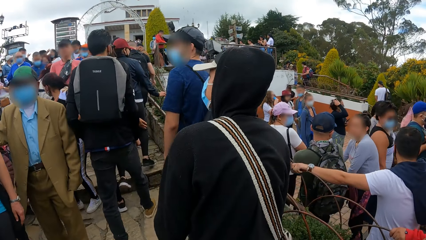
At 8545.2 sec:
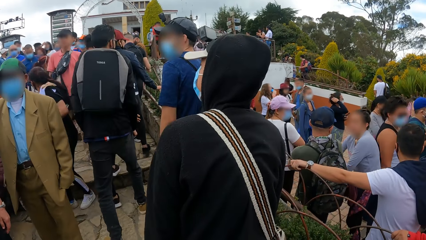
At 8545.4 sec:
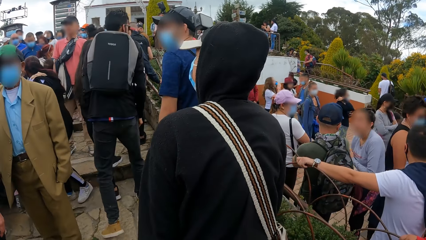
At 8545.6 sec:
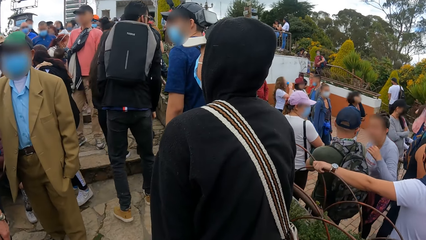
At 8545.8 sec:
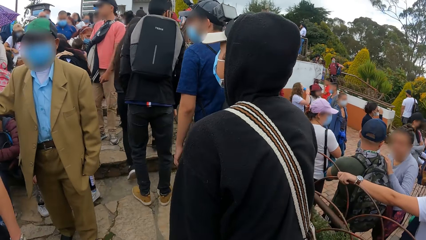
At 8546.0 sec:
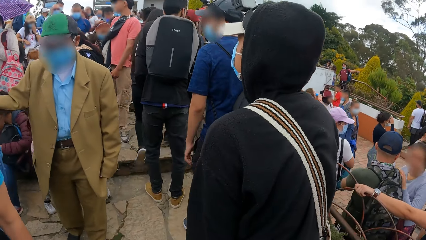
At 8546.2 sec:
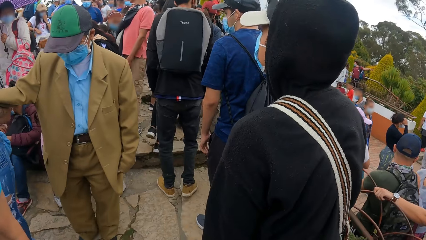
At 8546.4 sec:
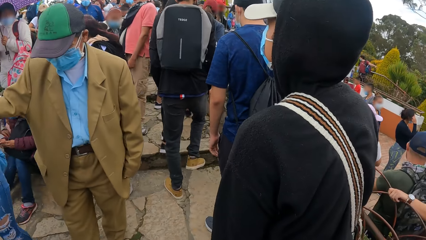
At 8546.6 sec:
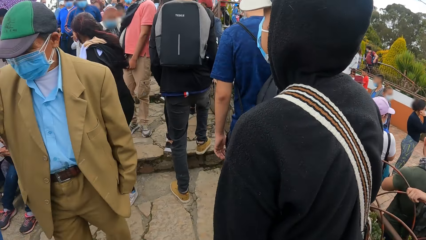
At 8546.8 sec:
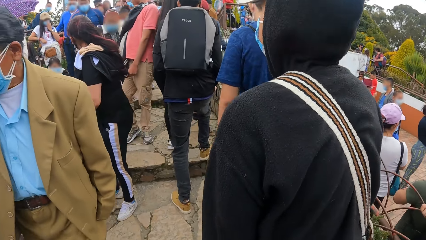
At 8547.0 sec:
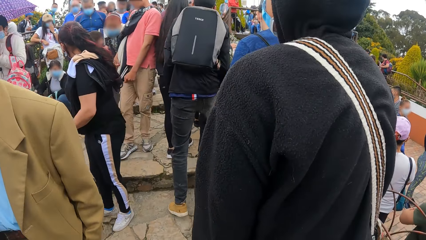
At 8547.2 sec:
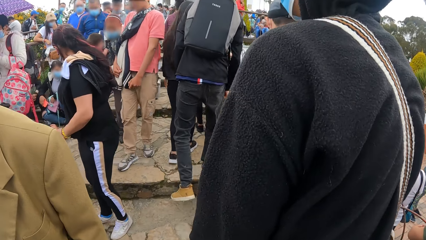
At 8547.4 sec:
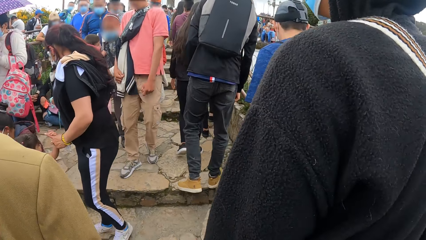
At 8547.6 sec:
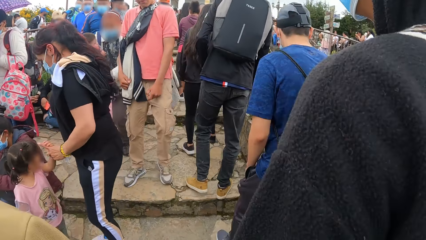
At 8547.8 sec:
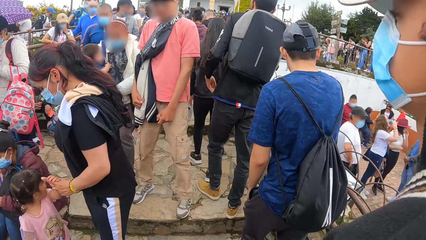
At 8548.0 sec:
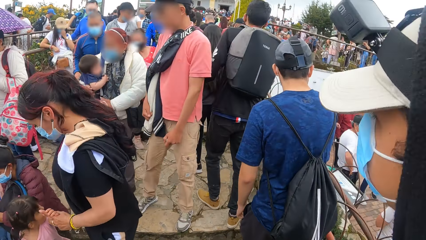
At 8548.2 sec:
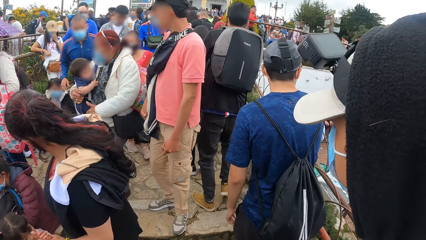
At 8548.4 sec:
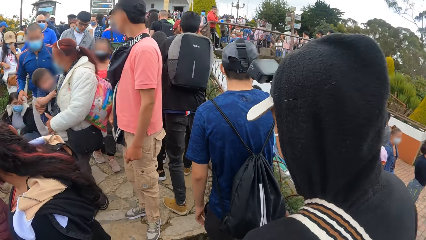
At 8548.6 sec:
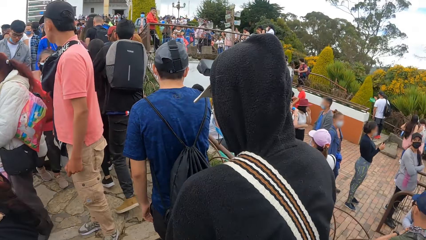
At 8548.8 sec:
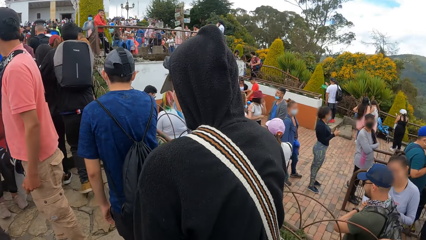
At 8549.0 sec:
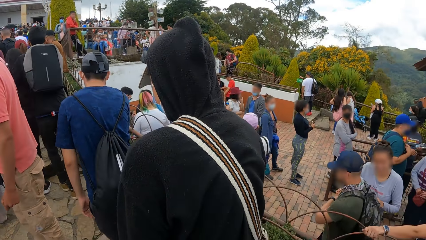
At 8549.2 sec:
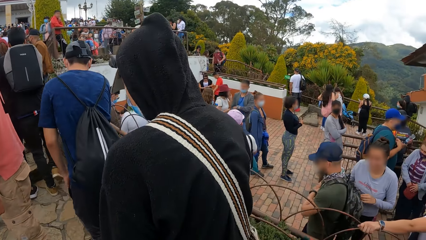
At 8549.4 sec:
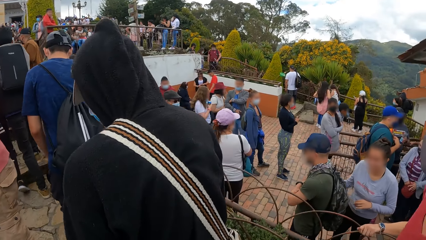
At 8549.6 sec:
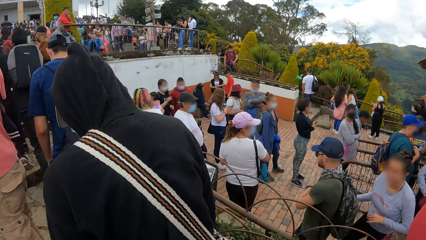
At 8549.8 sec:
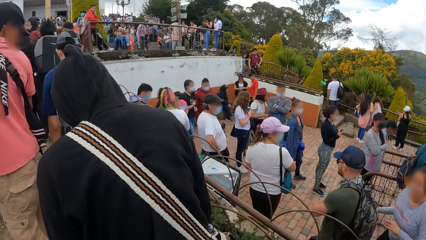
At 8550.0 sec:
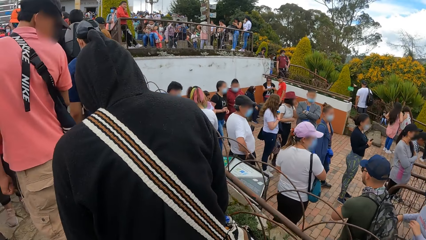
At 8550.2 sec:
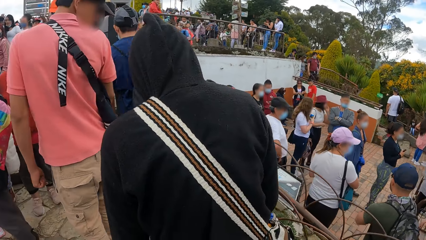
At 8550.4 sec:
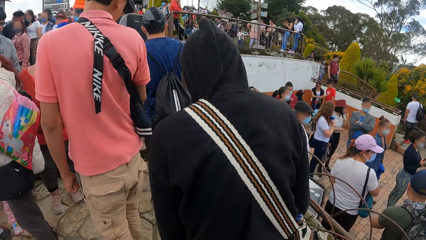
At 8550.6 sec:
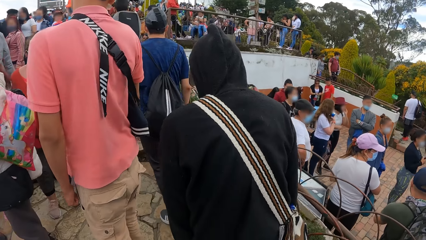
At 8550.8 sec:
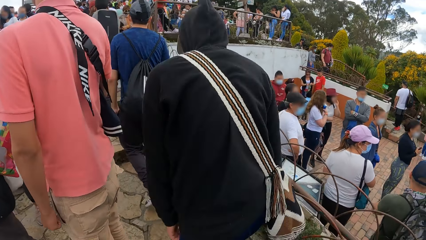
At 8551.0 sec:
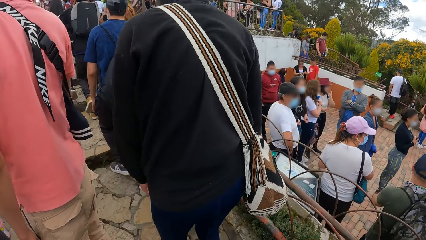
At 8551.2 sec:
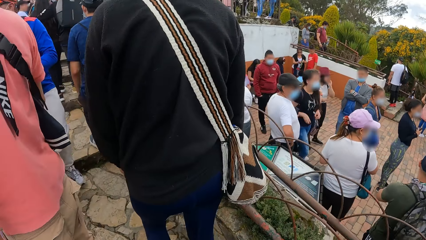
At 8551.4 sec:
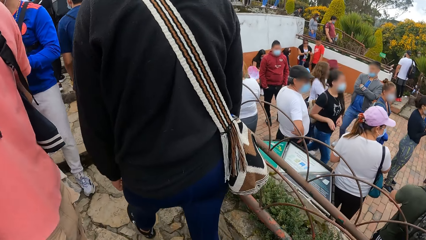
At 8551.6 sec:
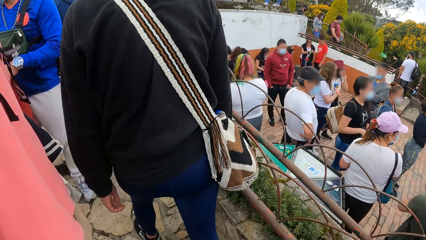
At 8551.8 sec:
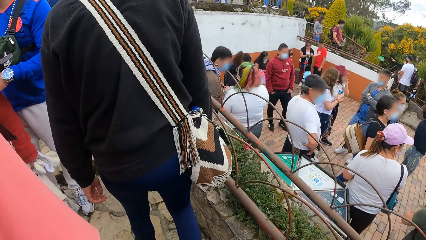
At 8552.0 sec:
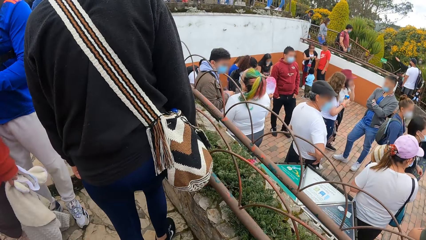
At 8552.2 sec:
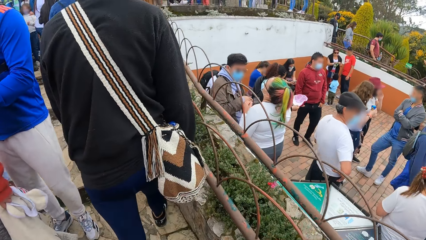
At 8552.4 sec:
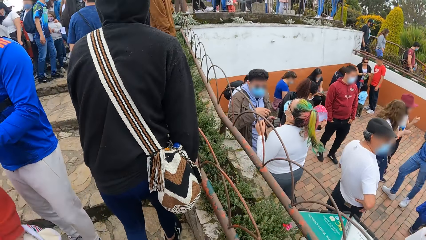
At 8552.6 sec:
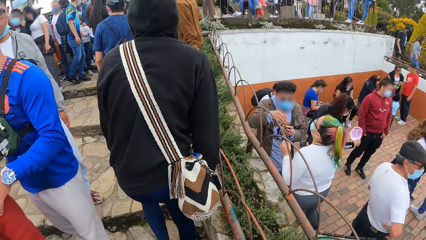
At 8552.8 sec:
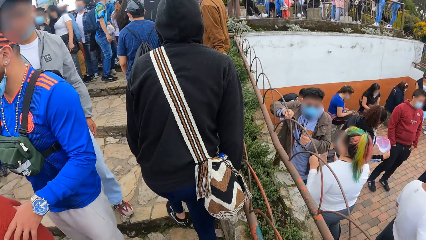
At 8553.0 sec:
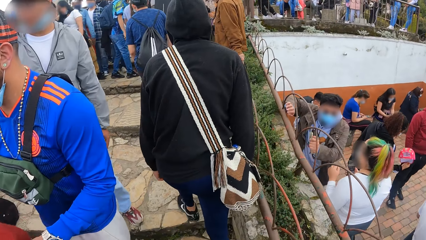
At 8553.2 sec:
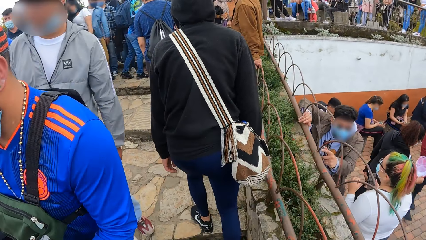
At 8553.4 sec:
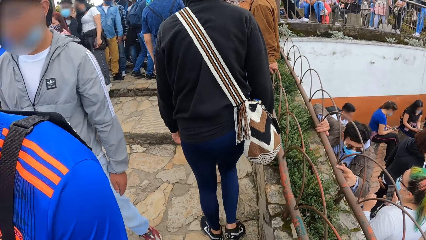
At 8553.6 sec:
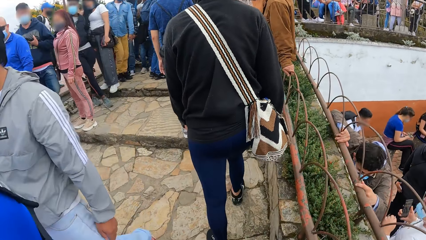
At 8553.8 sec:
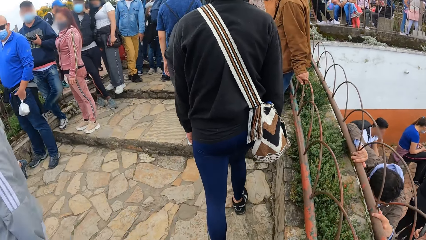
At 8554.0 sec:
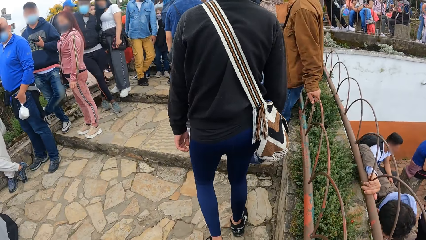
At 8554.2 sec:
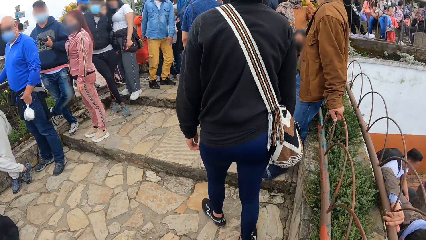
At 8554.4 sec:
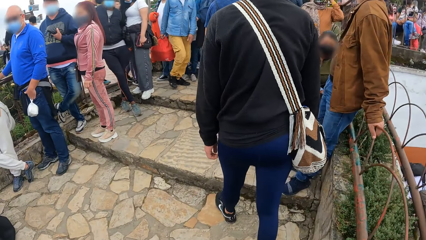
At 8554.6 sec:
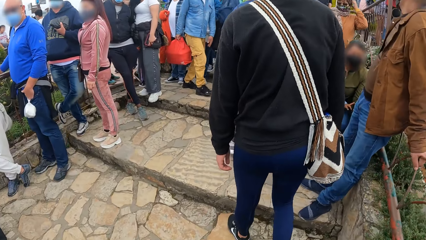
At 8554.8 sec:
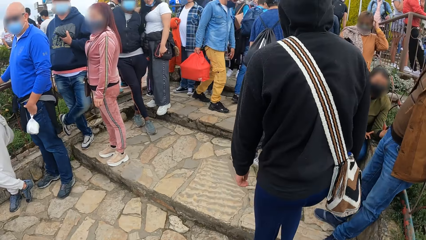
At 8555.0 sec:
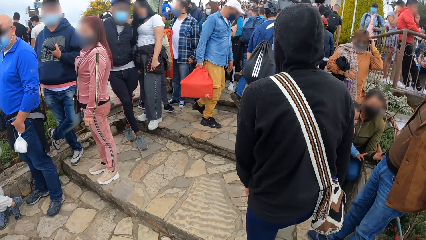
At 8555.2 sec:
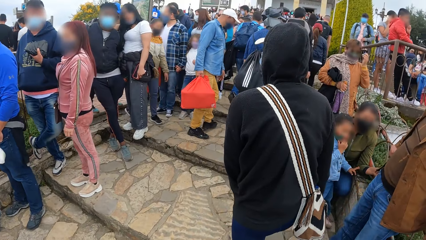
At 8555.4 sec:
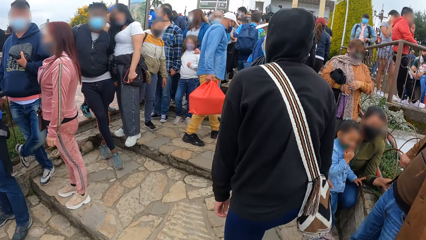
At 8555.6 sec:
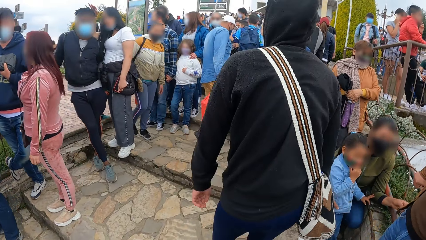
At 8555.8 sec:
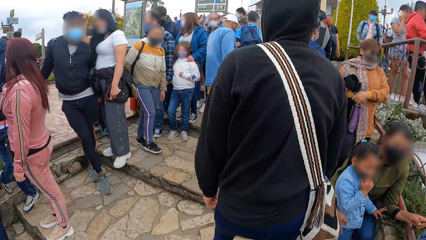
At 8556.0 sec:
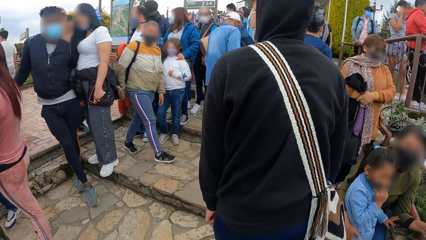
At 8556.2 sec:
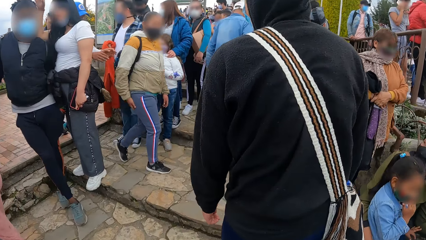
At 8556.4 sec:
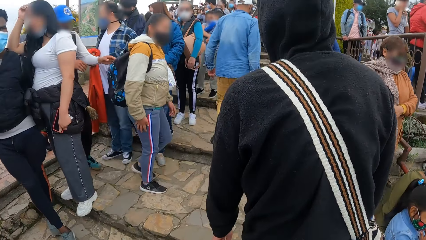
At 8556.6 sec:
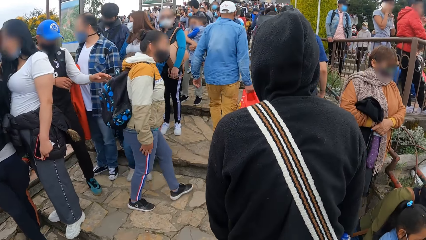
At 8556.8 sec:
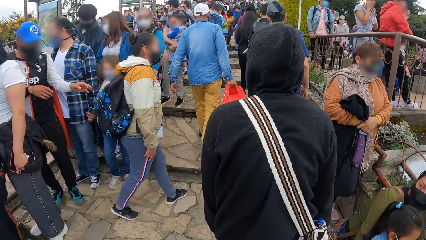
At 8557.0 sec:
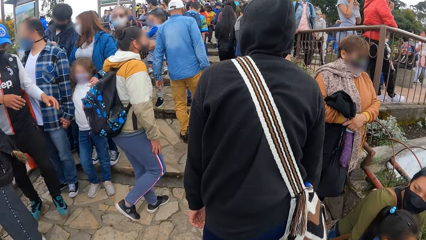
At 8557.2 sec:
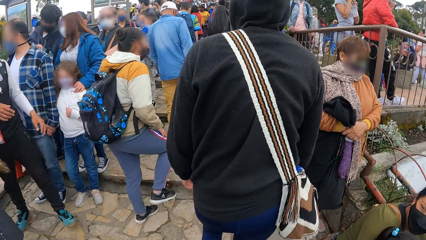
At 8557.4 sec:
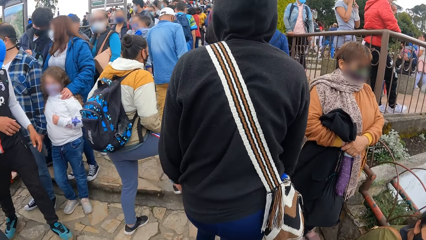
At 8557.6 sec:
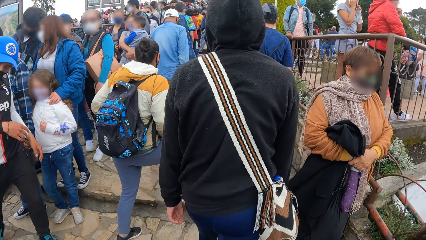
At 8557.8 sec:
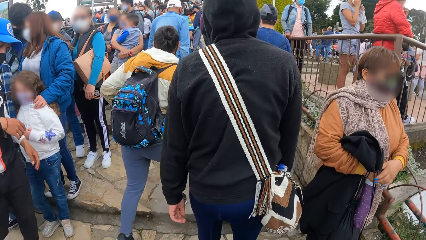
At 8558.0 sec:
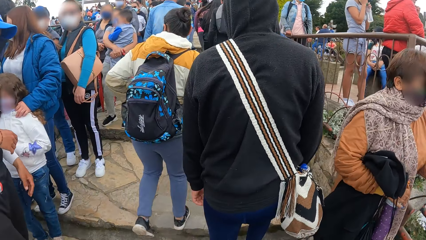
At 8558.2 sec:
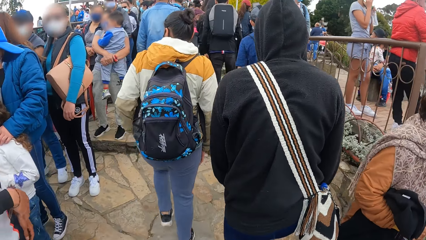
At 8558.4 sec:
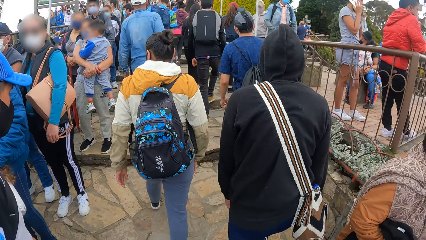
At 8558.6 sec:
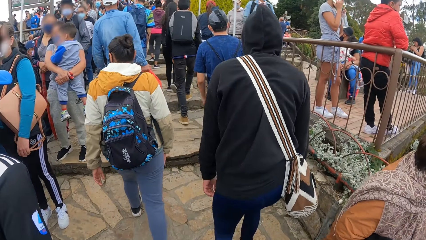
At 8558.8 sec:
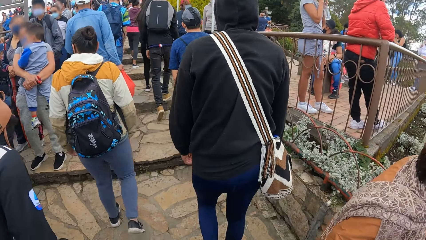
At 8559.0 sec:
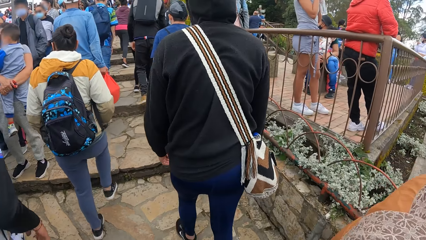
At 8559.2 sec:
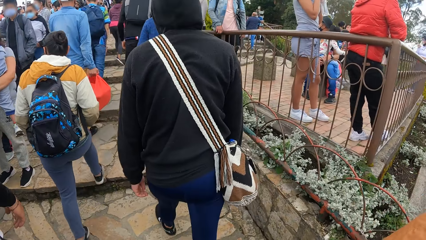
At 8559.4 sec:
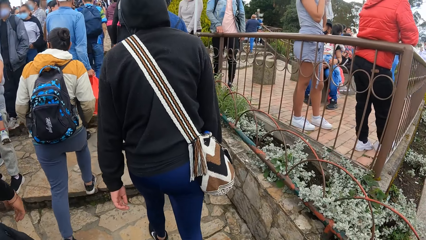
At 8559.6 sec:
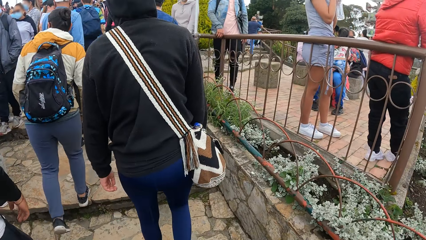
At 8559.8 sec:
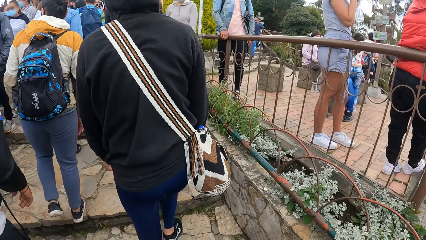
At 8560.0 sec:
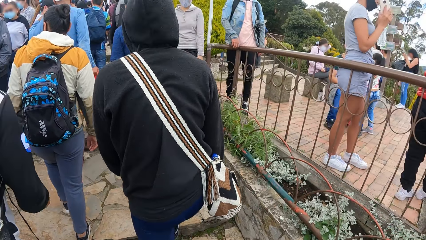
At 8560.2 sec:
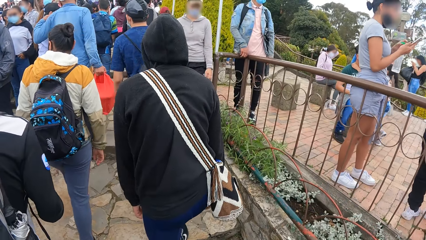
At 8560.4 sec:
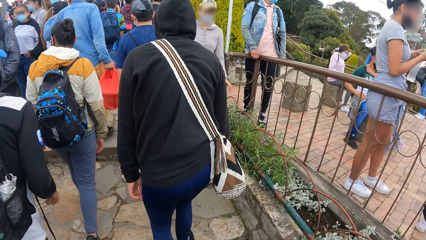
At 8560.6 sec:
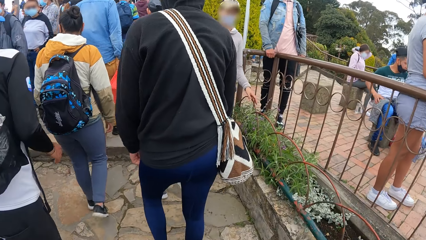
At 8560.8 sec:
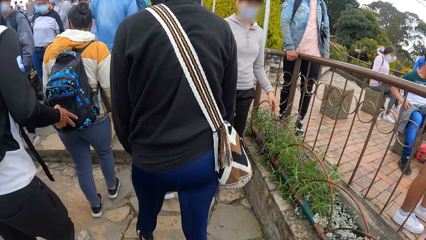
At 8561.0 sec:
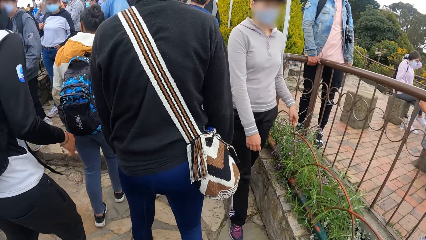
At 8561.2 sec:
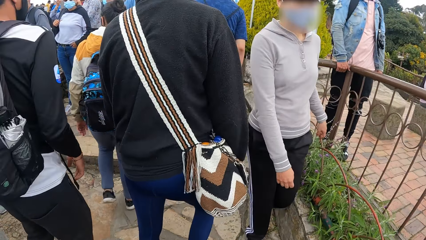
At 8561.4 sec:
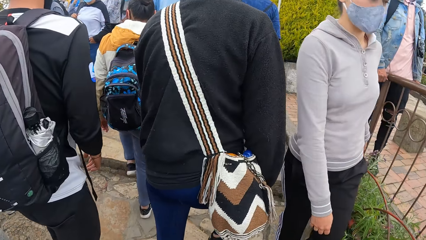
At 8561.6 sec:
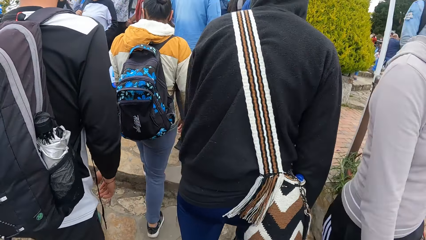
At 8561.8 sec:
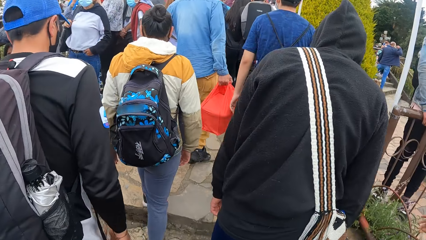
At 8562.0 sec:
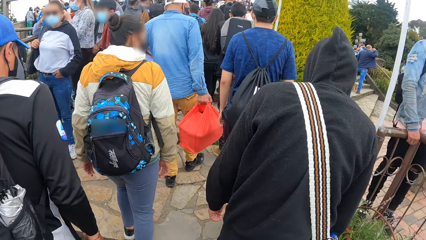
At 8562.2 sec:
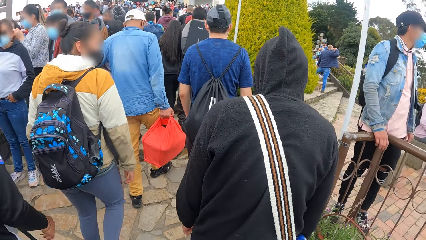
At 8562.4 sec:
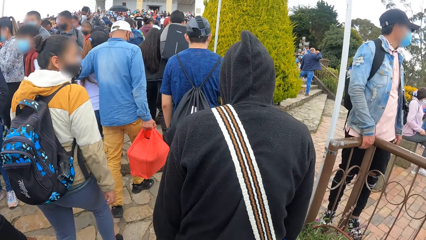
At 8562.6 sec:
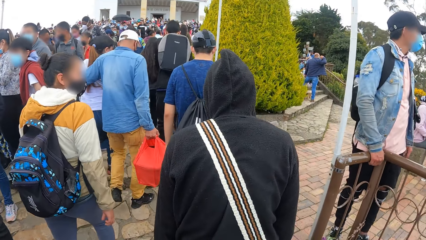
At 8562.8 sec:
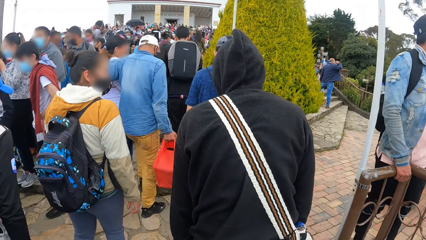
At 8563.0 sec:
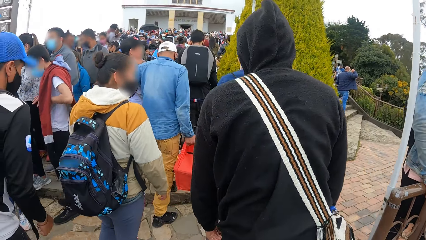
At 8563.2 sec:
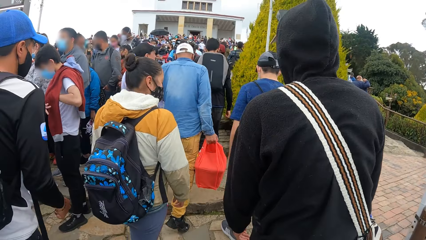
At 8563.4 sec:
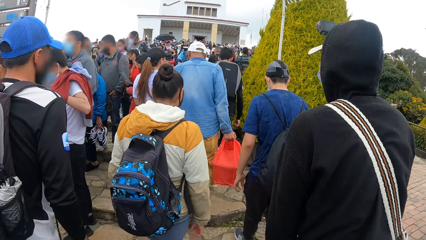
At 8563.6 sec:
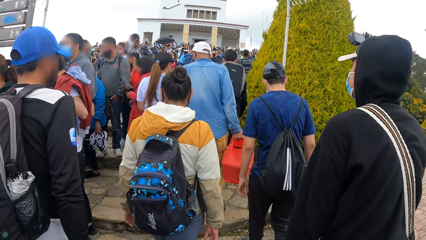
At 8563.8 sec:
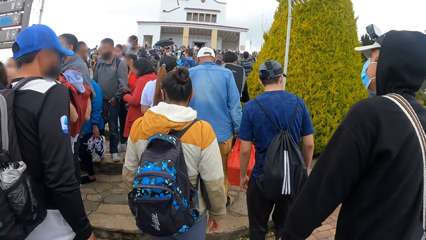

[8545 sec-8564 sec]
The camera wearer climbs the stairs. A person climbs the stairs. Another person climbs the stairs. A third person climbs the stairs.
